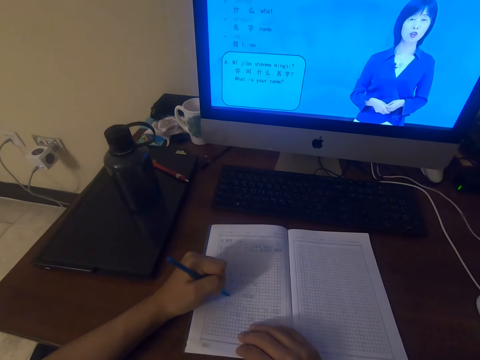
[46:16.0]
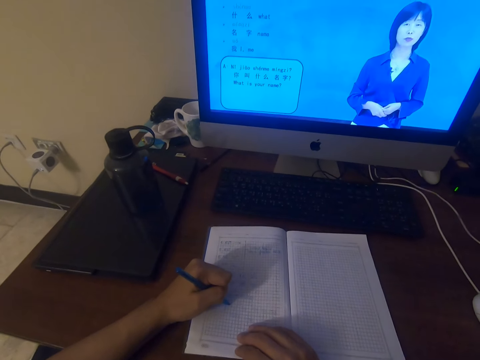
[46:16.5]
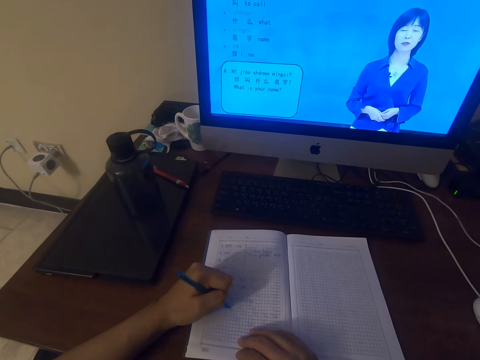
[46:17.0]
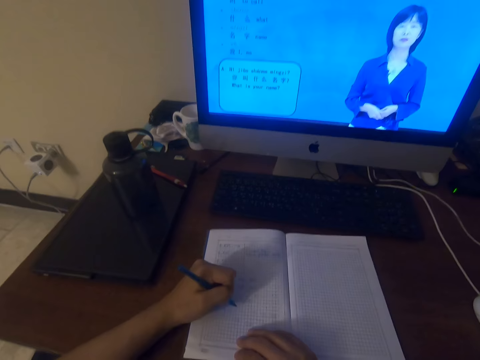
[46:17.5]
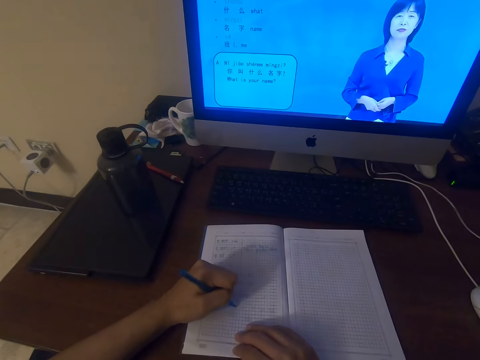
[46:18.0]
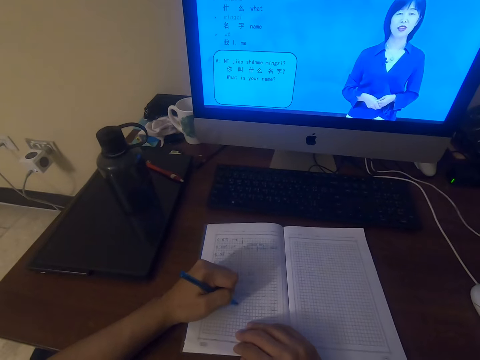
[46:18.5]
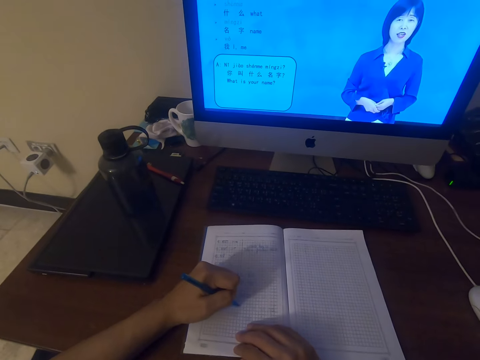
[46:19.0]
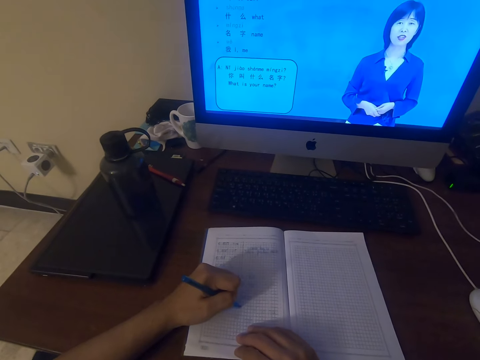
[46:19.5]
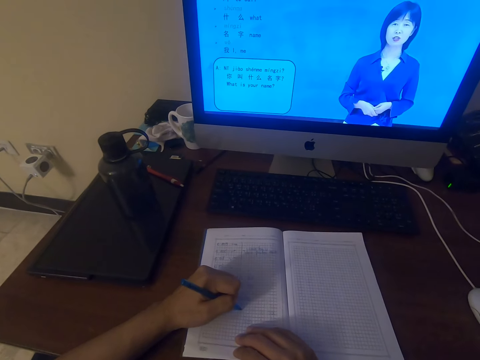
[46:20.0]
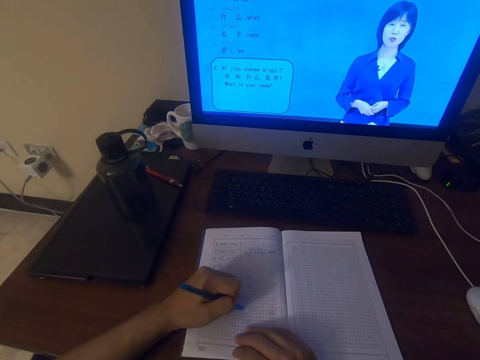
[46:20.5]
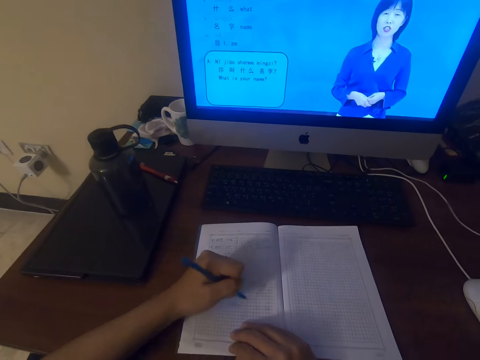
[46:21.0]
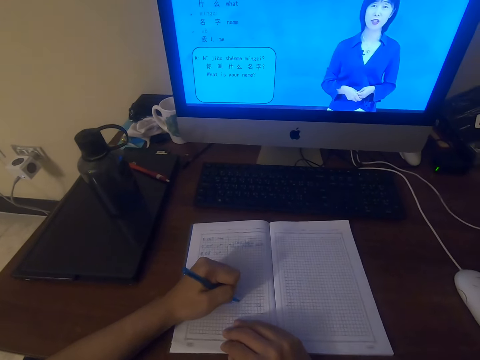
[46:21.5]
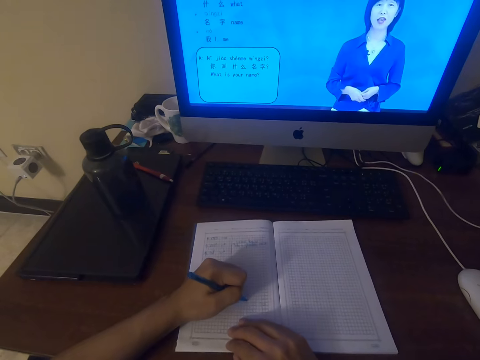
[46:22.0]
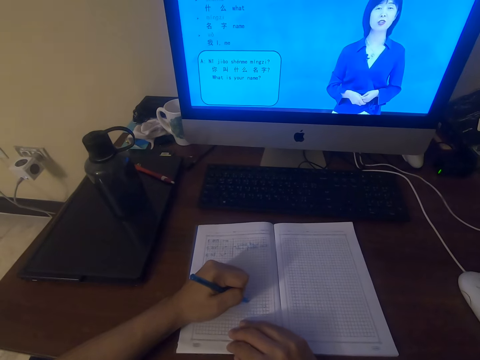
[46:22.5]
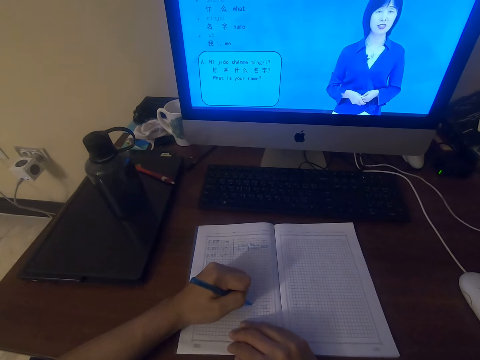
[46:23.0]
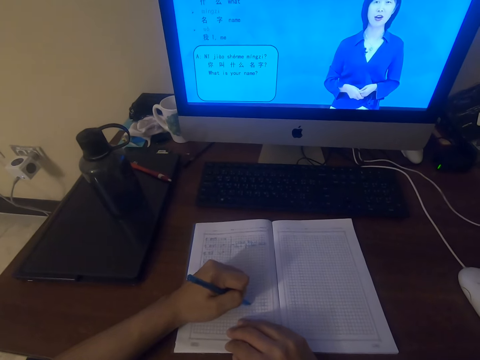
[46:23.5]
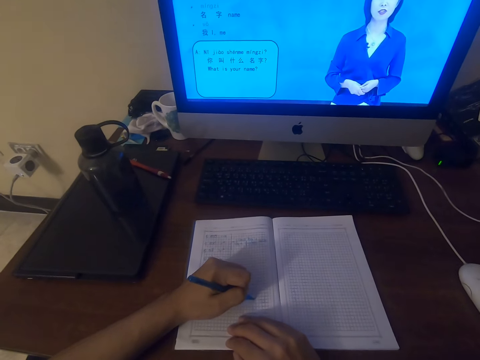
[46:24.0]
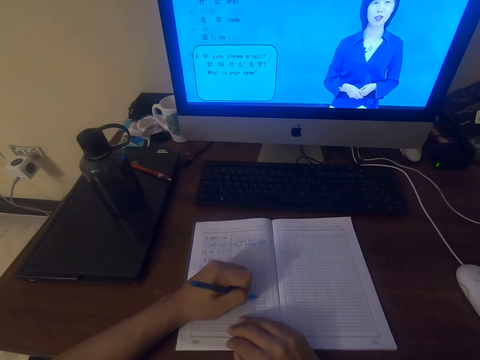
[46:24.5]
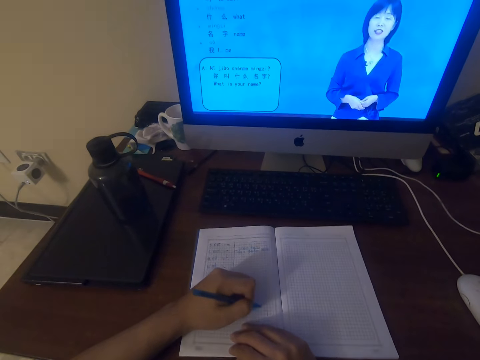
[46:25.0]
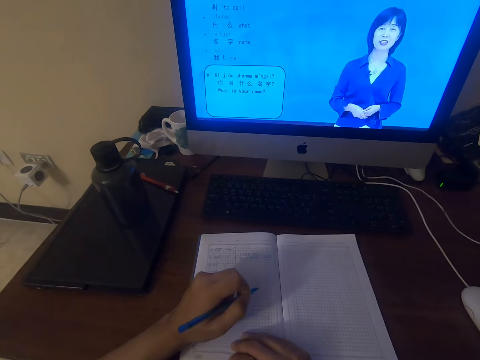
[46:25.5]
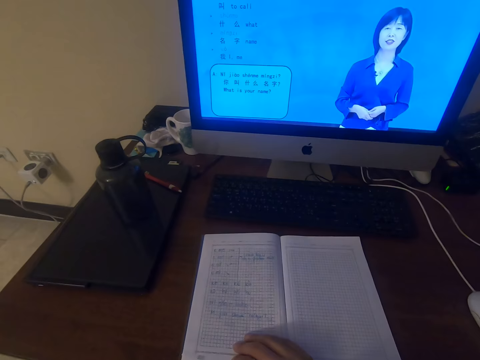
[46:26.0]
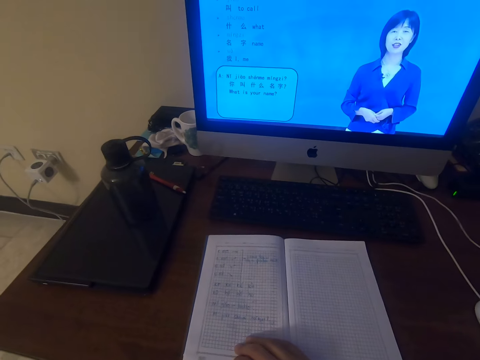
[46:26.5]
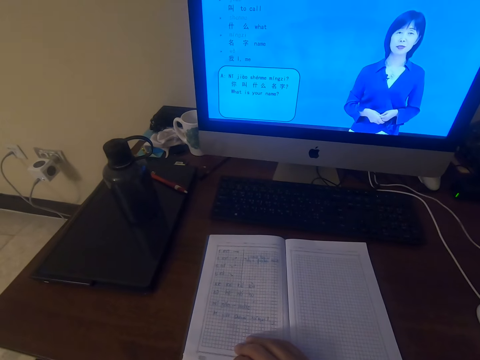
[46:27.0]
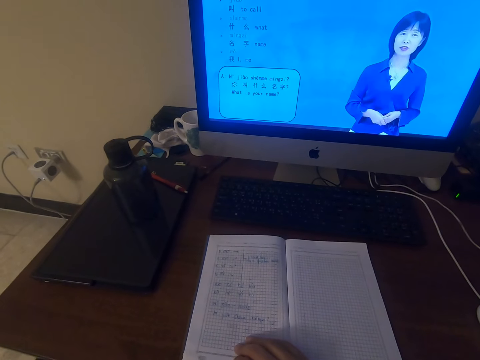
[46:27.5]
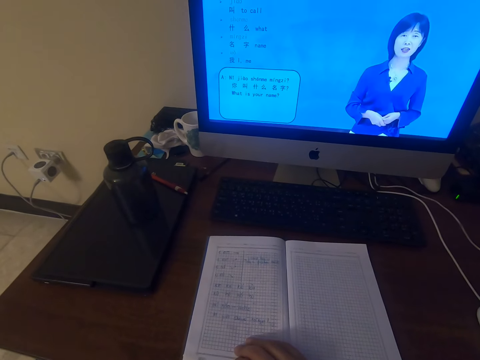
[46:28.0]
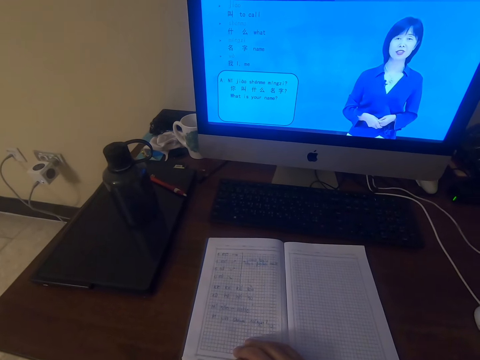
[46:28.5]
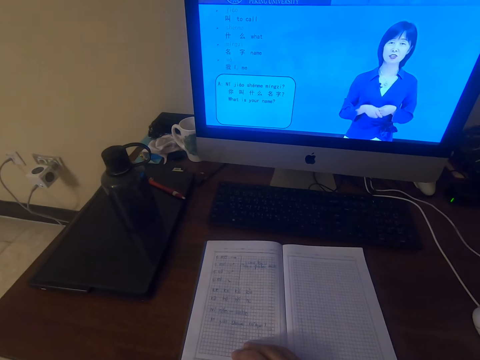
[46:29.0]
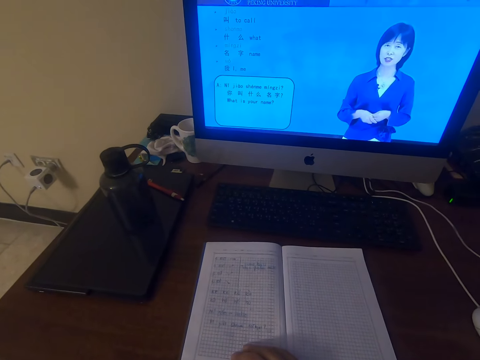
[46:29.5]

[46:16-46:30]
The camera wearer talks. They watch the video in the desktop screen.

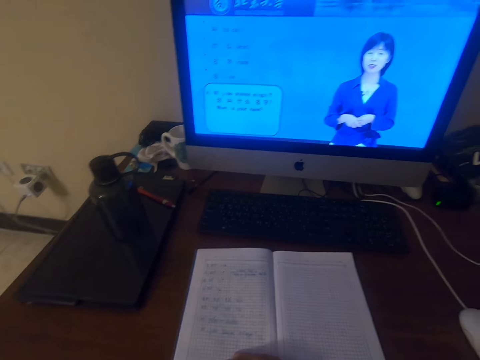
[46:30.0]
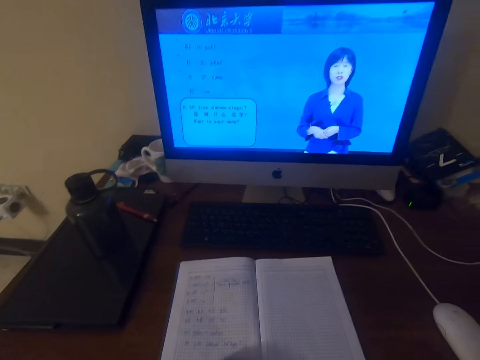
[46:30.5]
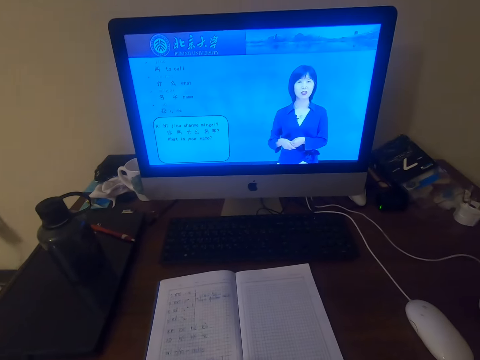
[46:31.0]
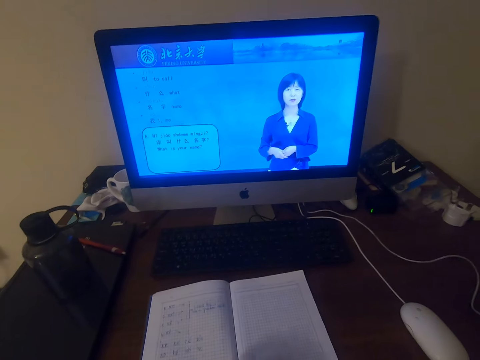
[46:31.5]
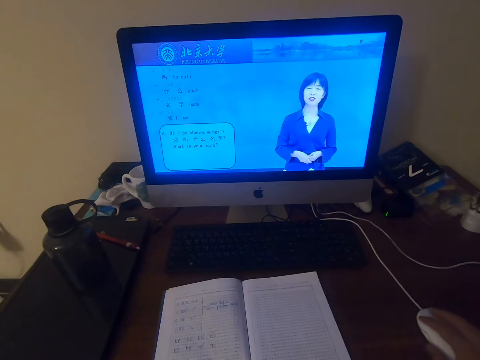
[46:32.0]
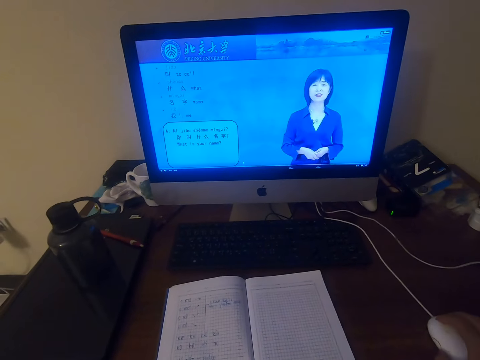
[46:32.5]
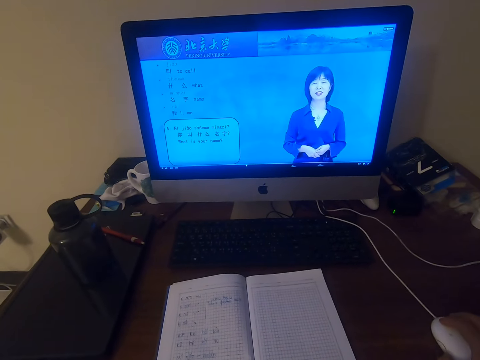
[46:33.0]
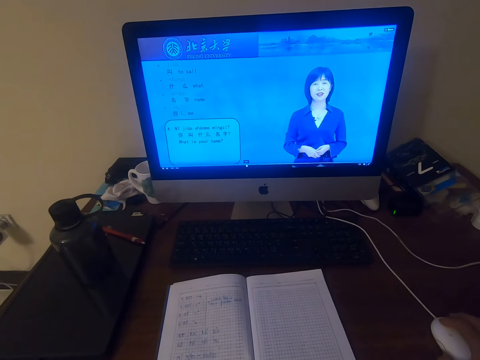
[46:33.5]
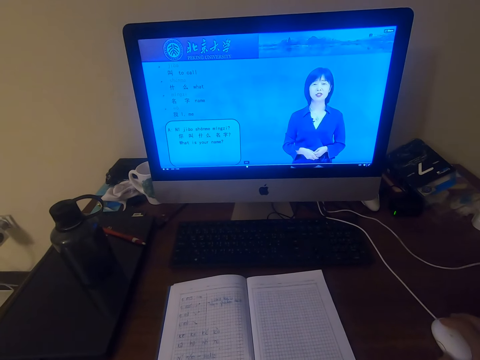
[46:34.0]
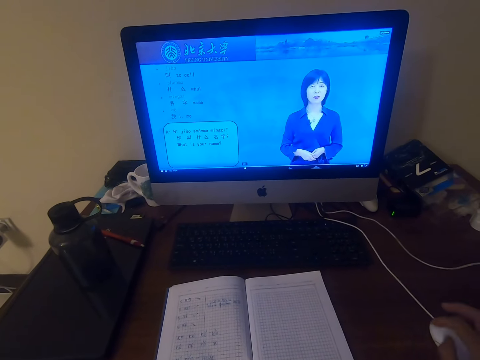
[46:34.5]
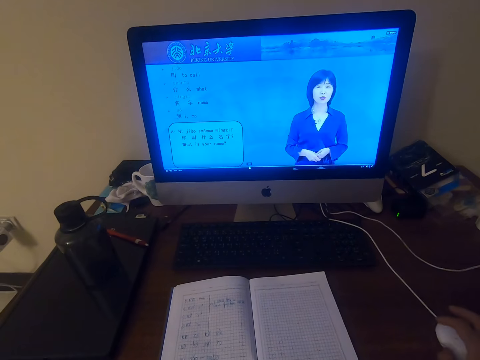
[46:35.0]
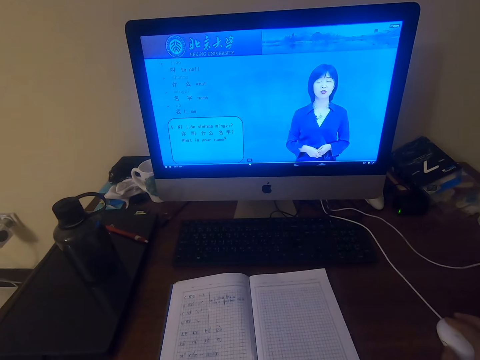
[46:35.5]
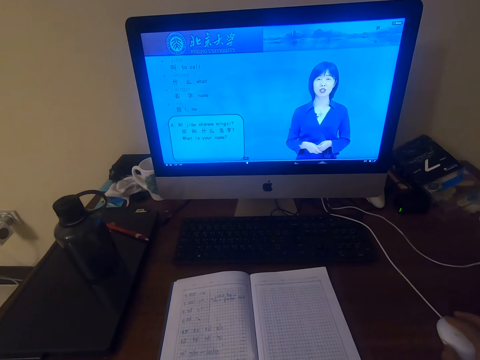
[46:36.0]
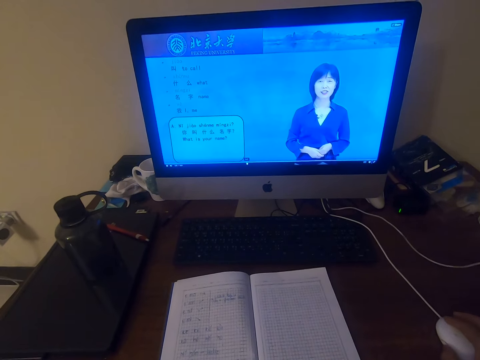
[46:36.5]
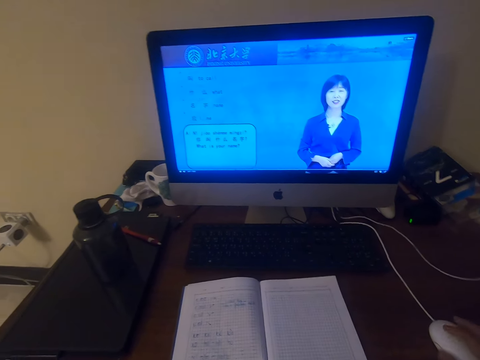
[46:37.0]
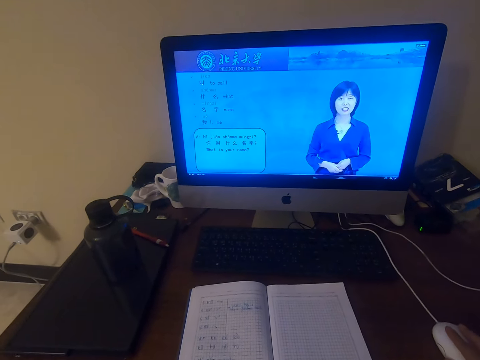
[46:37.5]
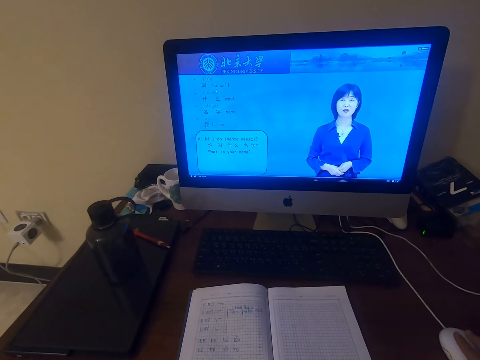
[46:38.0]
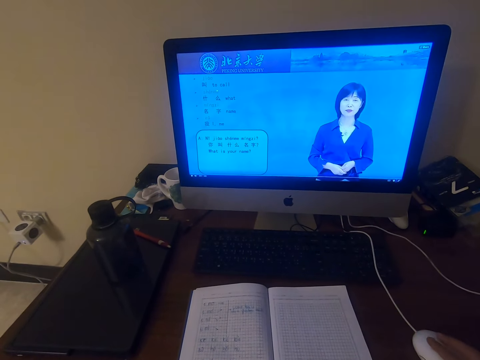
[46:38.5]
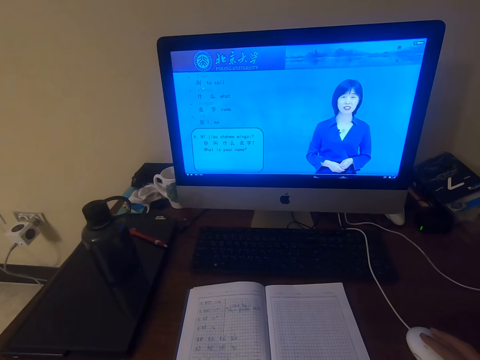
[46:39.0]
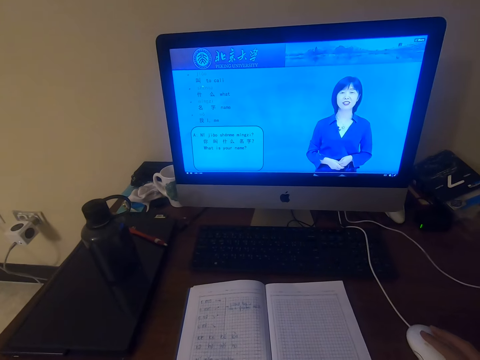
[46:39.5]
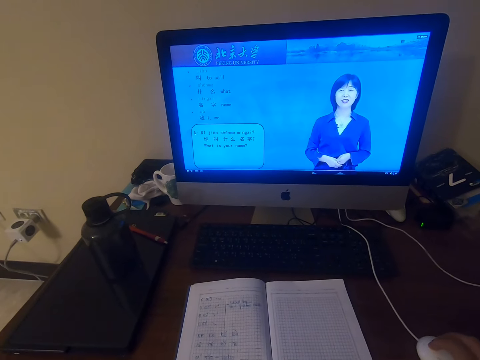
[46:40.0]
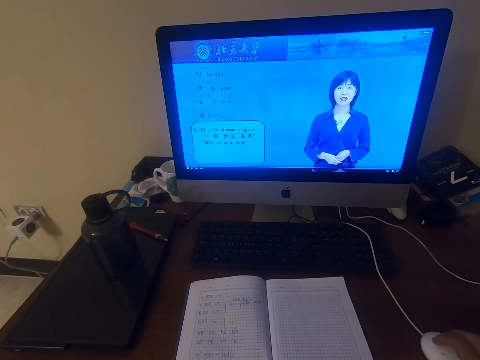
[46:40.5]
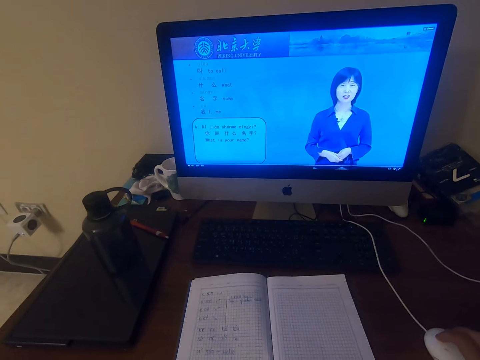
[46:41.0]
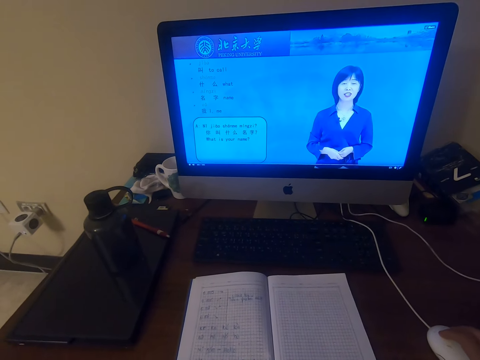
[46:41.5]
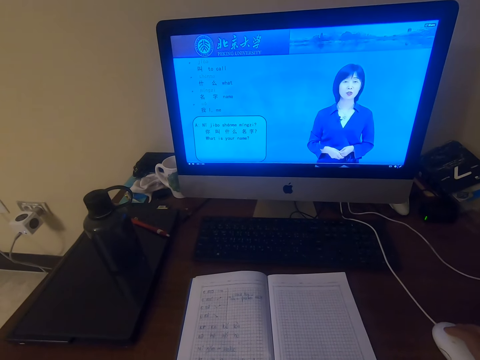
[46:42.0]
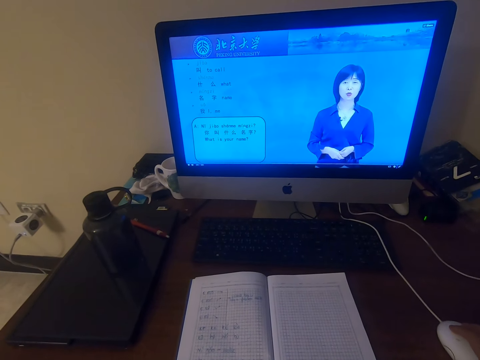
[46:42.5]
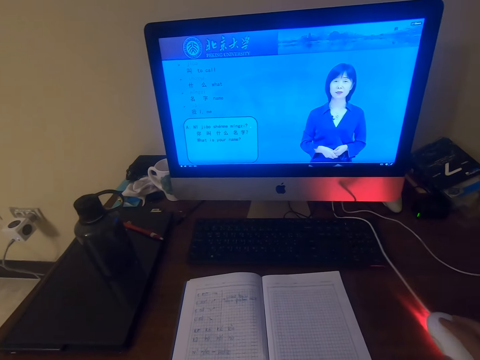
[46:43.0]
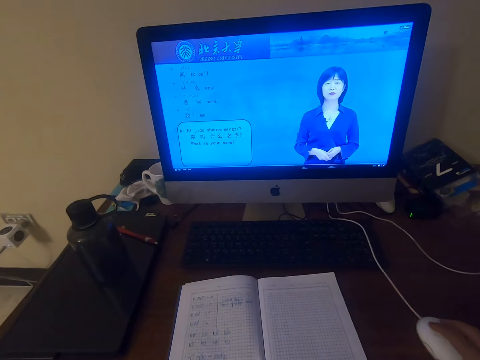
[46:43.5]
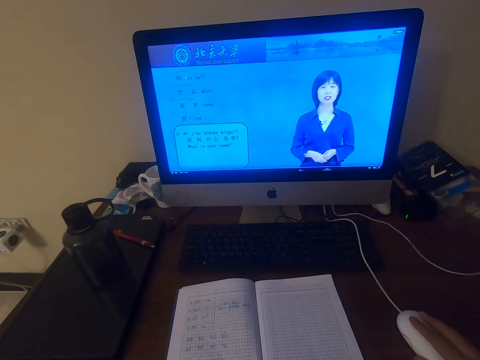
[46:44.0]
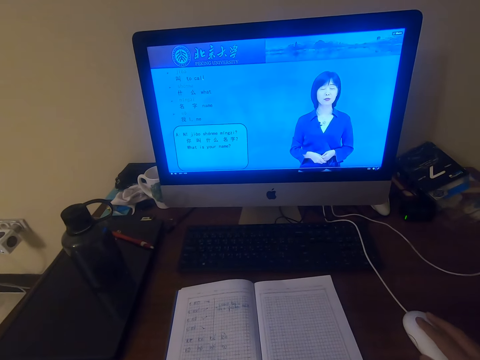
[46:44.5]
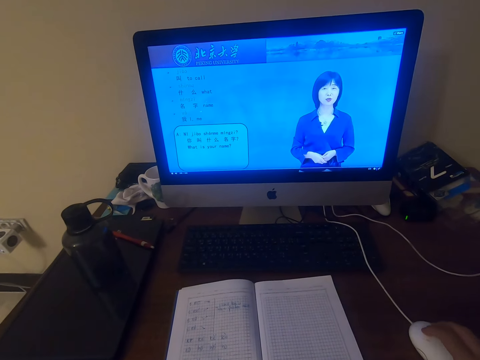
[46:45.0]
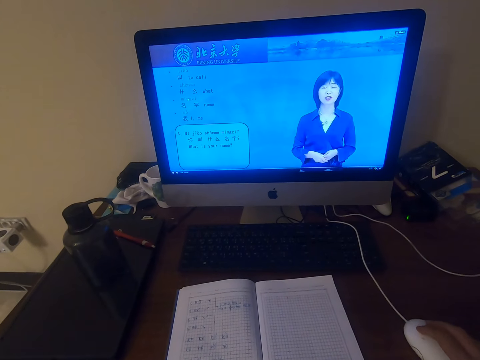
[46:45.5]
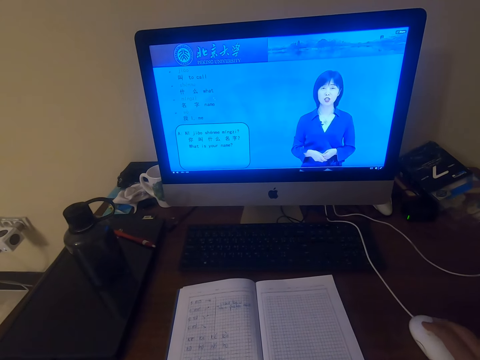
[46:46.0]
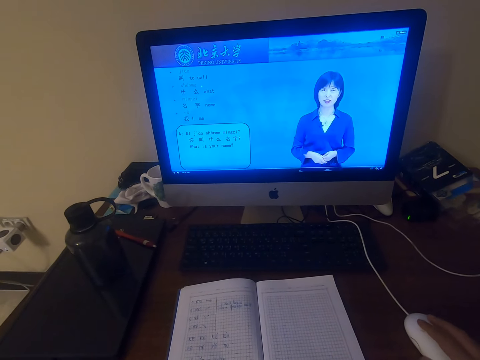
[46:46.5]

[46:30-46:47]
The camera wearer operates the desktop on the table with a mouse. They talk.
